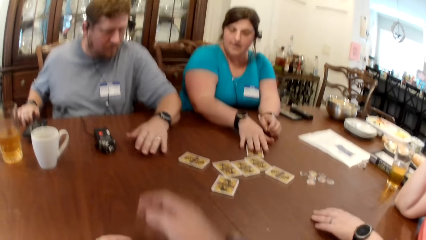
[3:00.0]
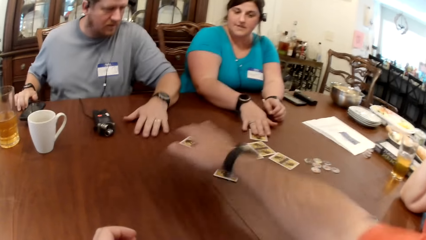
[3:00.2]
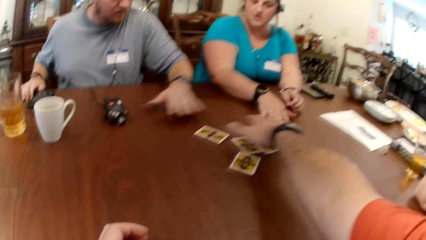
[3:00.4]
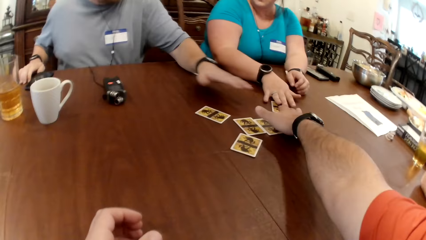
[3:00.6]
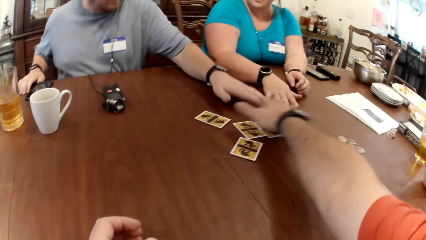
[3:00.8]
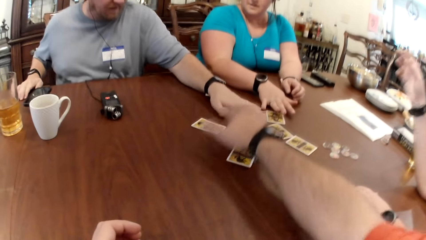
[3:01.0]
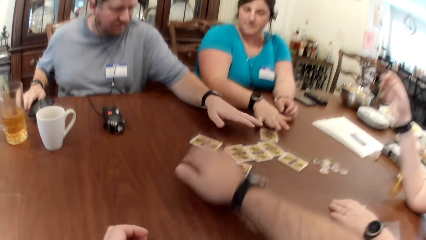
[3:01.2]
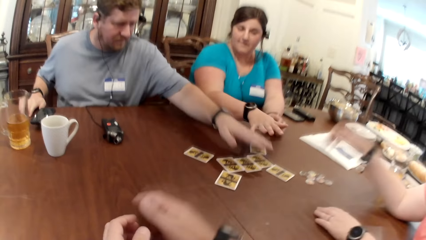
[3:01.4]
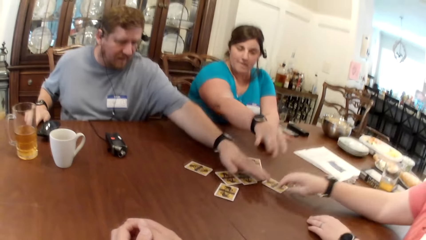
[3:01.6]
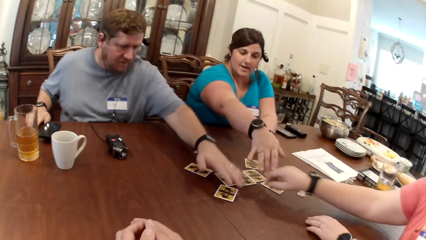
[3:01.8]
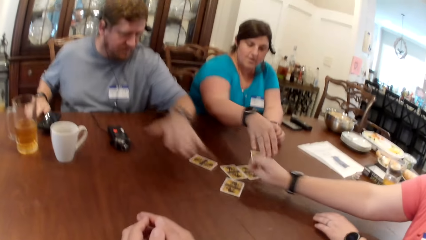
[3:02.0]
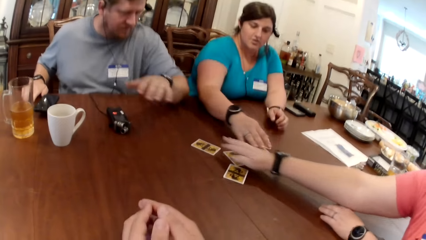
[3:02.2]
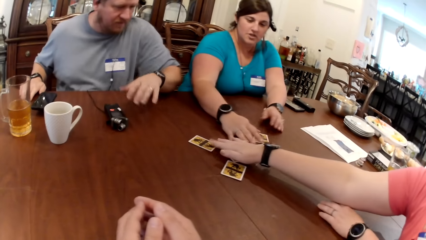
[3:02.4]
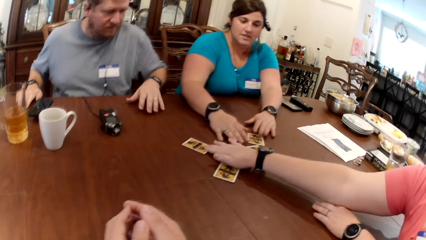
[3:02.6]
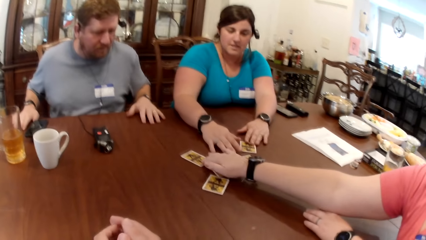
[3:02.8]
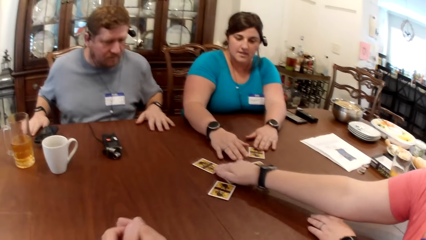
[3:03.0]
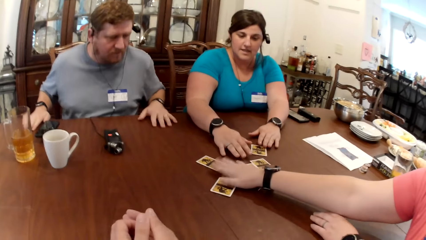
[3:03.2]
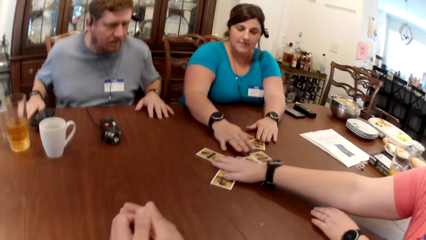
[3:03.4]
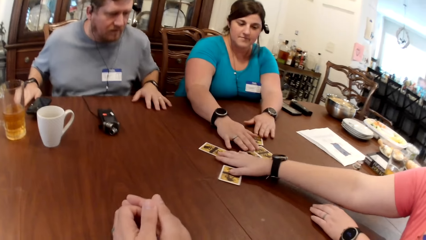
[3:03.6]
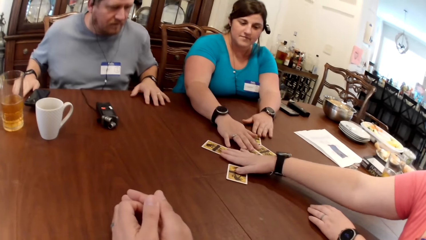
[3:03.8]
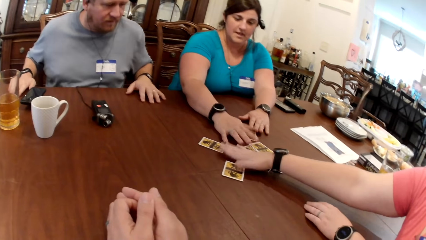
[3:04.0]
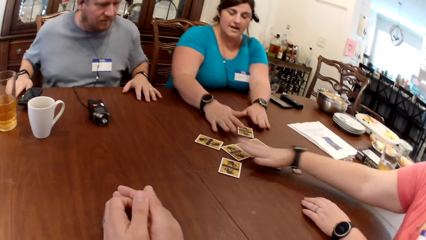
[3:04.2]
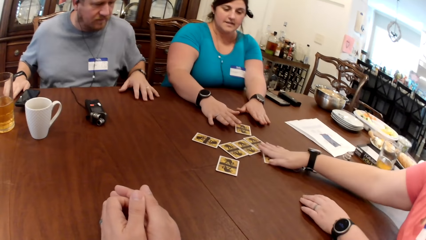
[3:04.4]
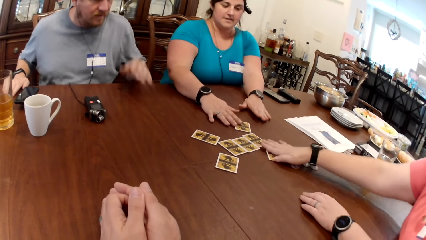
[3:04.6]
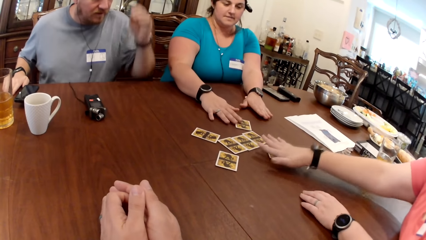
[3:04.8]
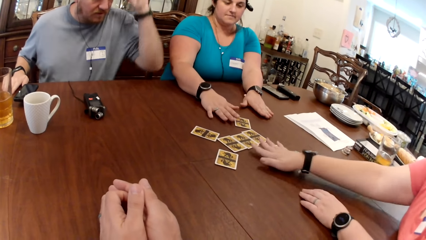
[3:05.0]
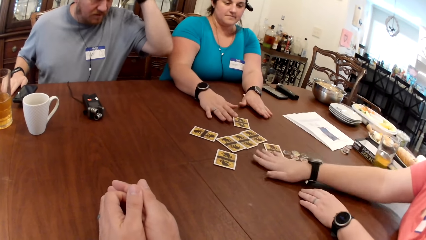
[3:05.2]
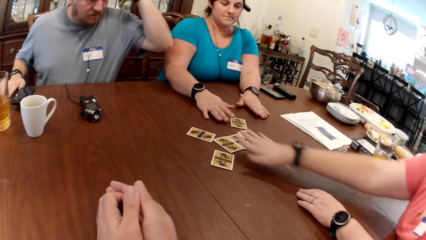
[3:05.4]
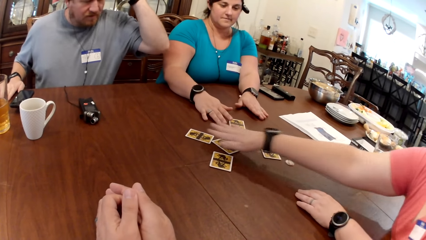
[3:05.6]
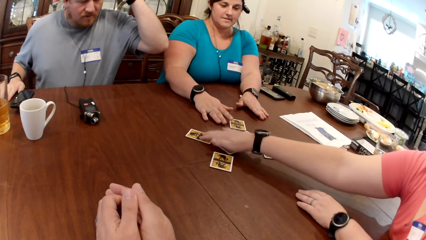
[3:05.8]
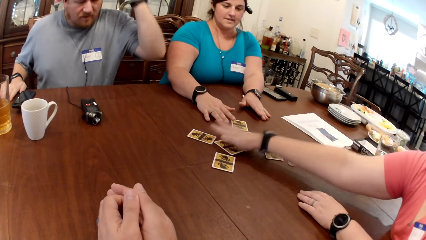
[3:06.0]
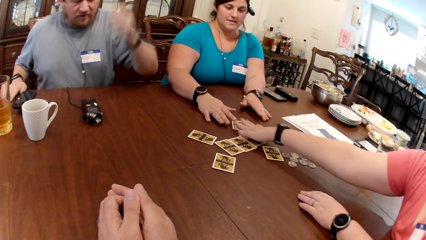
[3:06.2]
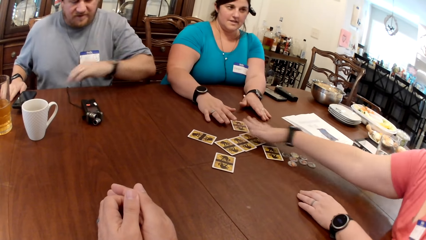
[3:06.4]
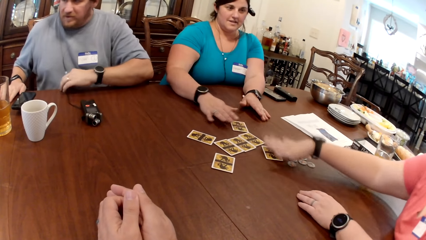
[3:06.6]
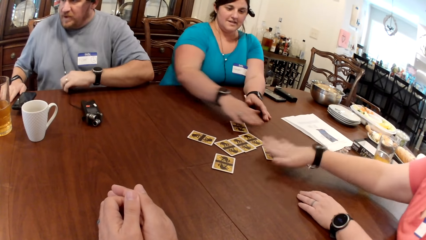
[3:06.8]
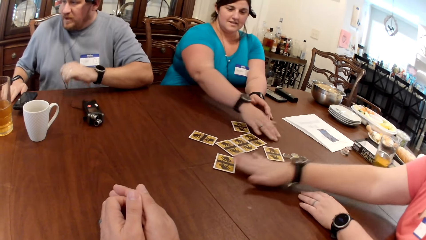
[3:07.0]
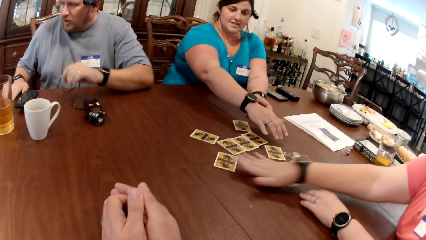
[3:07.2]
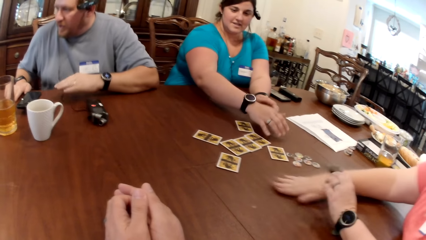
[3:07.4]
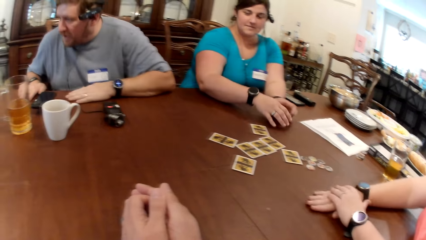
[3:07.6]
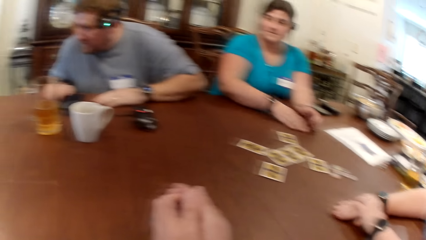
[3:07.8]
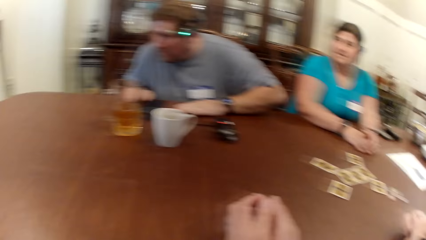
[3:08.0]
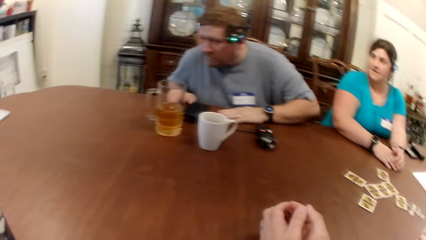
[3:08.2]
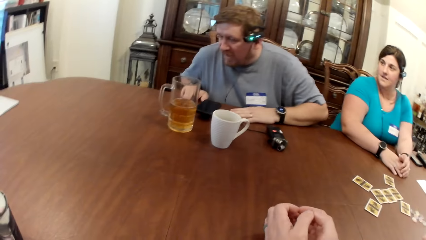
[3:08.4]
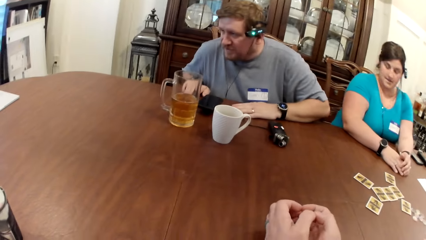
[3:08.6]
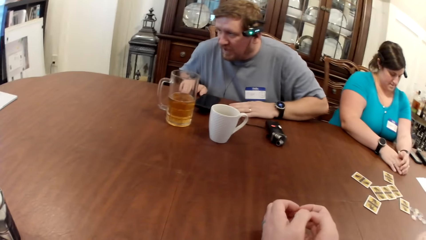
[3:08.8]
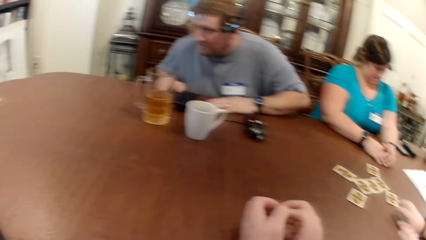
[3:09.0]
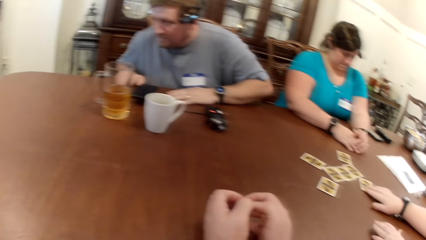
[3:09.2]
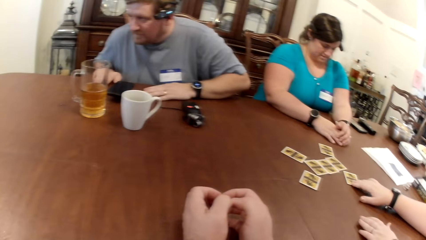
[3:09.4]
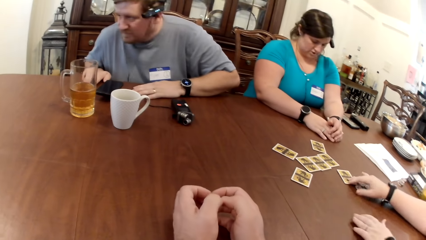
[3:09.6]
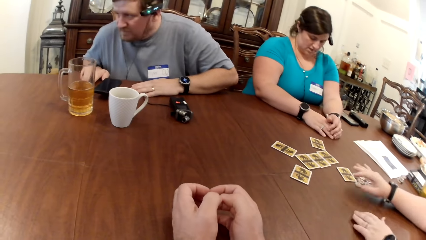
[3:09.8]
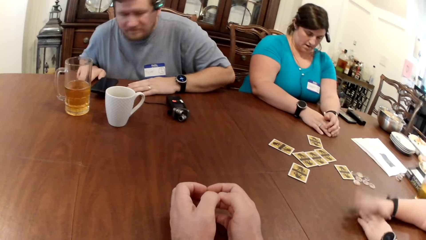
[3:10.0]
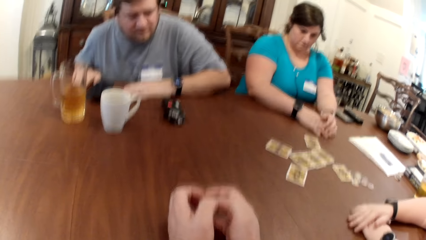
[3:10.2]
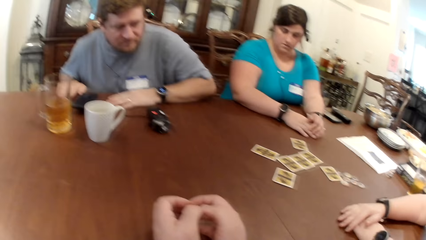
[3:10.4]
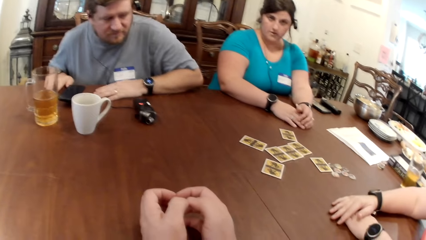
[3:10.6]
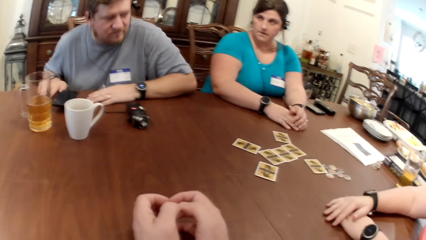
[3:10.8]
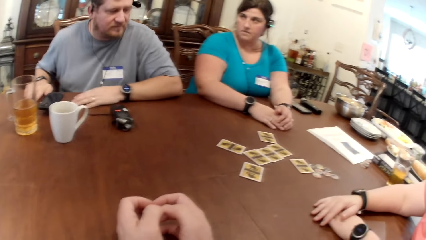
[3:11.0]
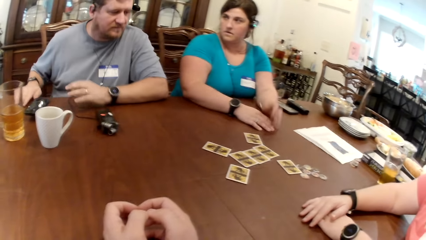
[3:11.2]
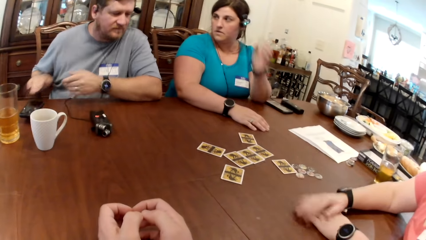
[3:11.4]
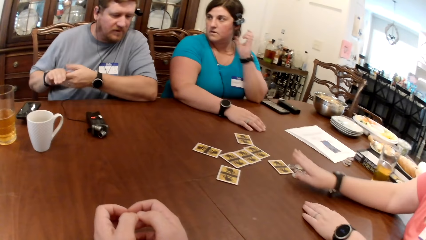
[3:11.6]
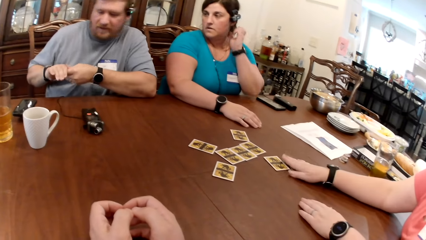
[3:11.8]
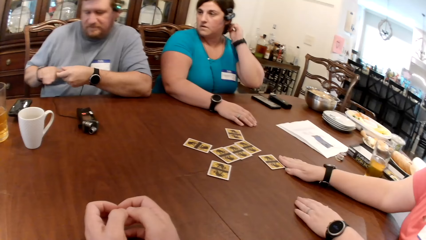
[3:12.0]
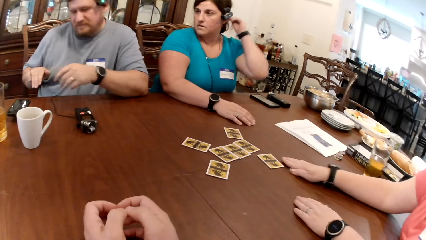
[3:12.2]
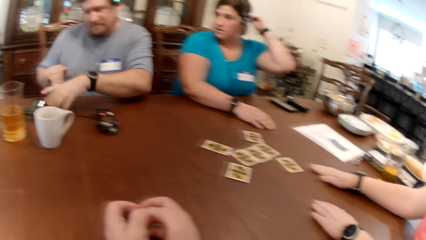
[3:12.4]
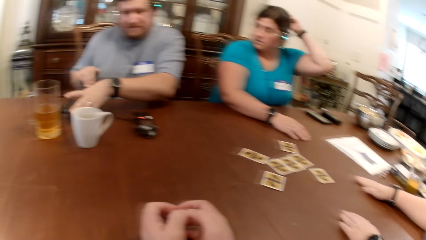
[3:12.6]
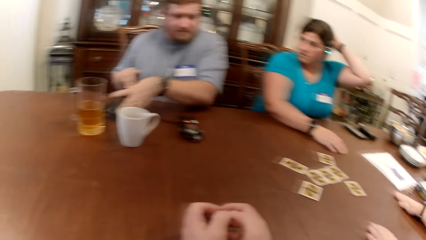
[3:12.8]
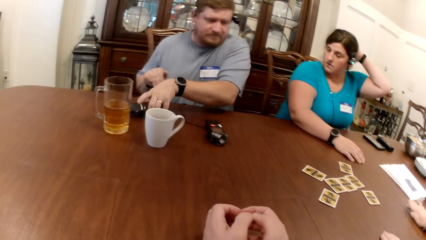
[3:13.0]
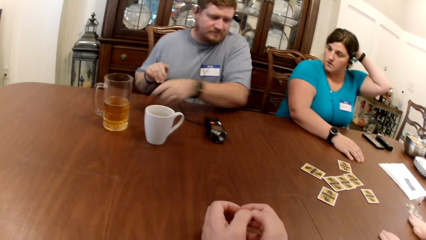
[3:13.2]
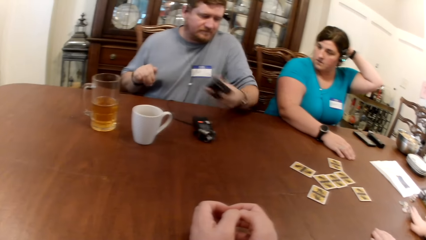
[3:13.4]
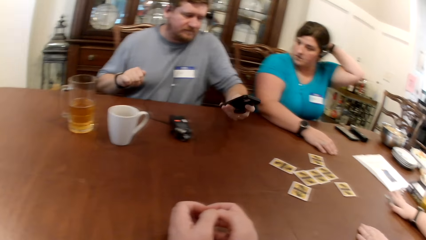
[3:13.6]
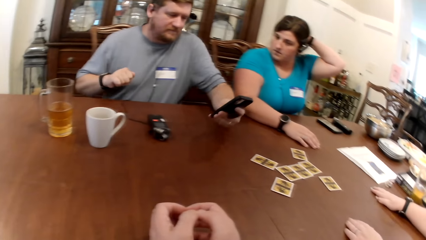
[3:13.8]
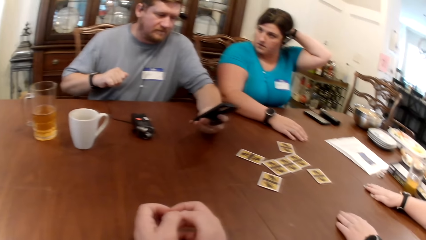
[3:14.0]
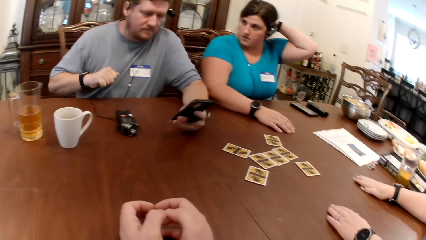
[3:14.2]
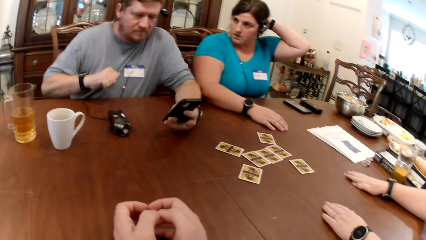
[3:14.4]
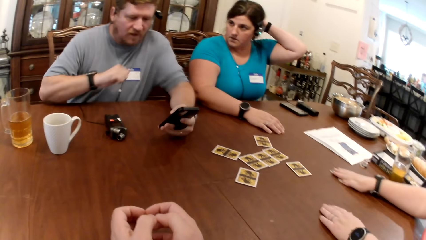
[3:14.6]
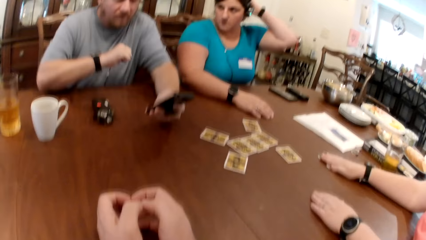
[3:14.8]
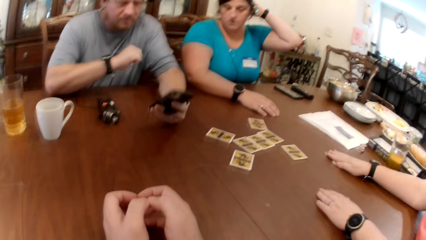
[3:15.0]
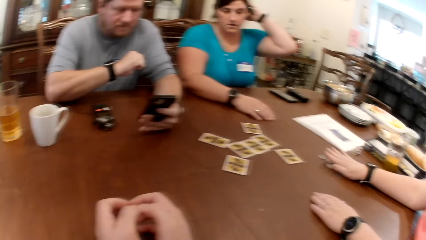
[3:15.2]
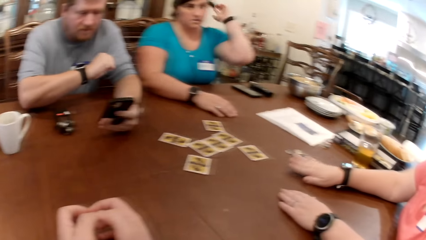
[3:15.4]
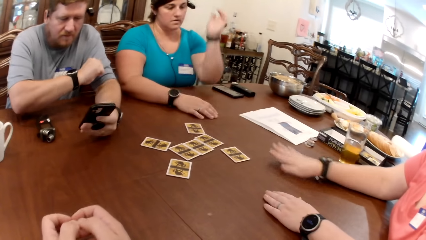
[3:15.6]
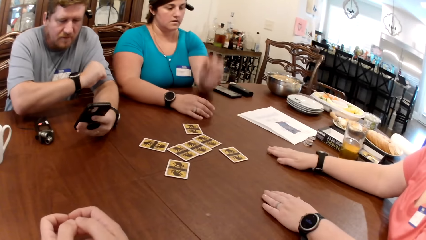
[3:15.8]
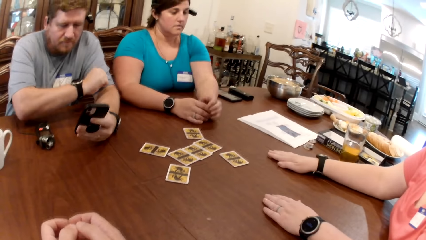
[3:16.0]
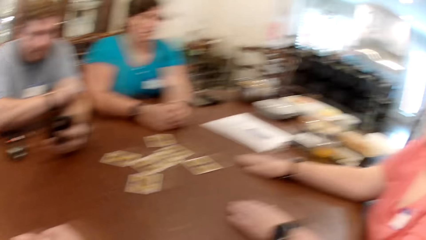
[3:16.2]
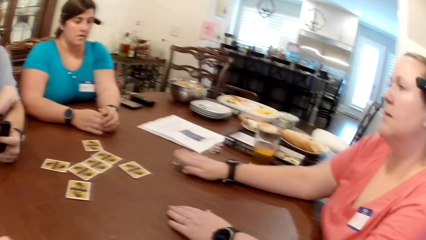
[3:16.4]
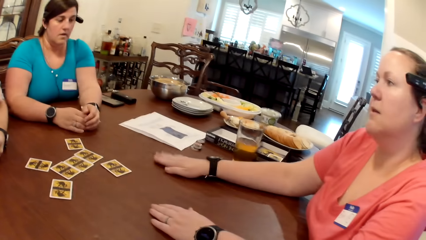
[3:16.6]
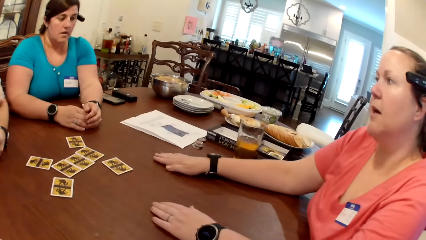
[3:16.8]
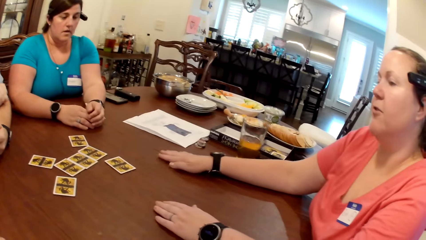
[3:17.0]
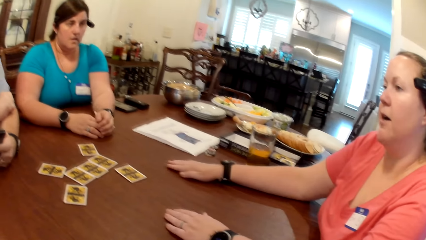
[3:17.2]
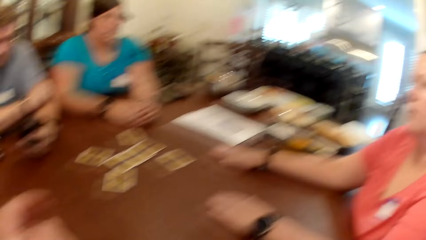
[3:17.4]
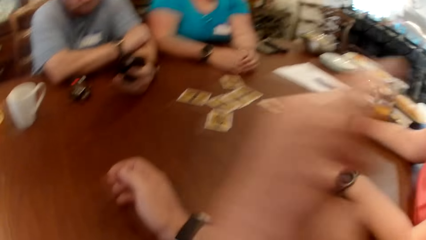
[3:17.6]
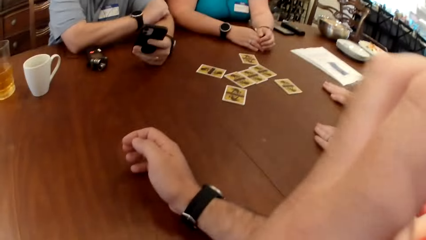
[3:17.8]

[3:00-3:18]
The camera wearer touches the cards. A woman adjusts the cards on the table with her right hand. Another woman adjusts the cards on the table with both hands. The first woman adjusts the game tokens on the table with her right hand. The other woman adjusts her hair with her left hand. The first woman interacts with the camera wearer, a man and the other woman. The man picks up the phone on the table with his left hand. The man operates the phone with his left hand. The other woman drops her left hand on the table.
